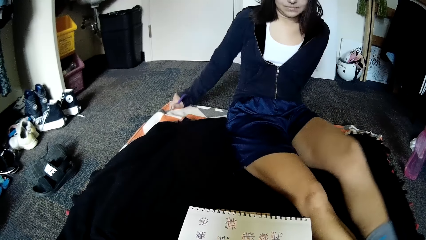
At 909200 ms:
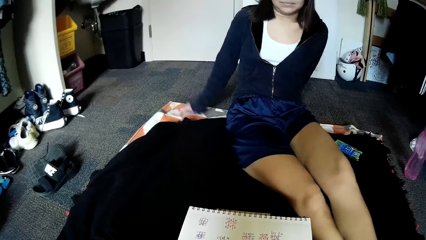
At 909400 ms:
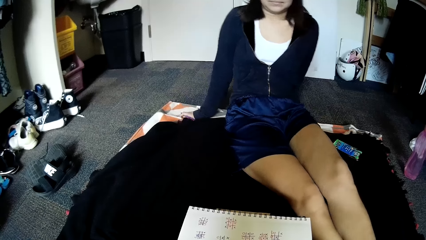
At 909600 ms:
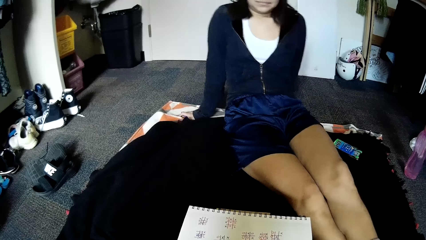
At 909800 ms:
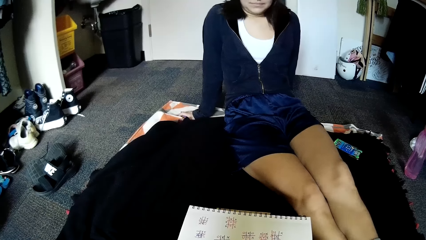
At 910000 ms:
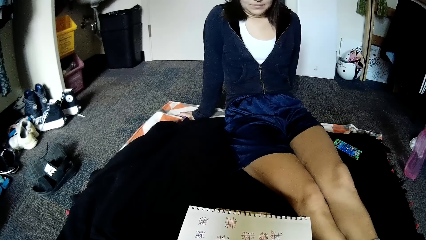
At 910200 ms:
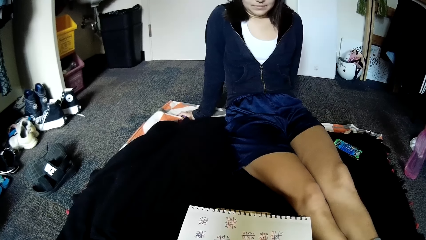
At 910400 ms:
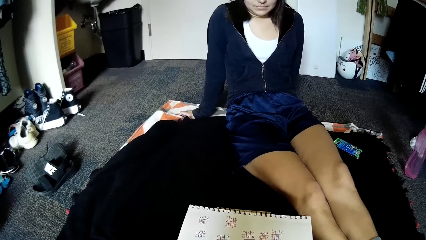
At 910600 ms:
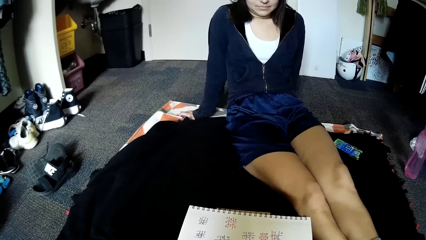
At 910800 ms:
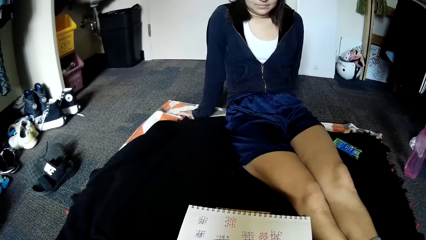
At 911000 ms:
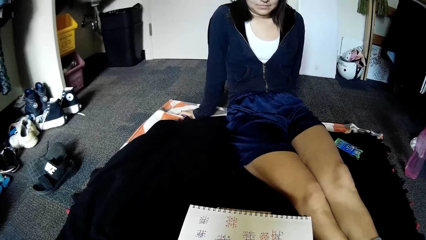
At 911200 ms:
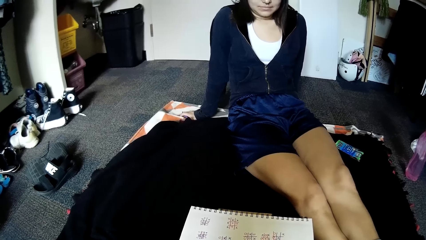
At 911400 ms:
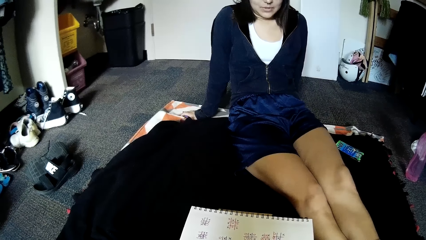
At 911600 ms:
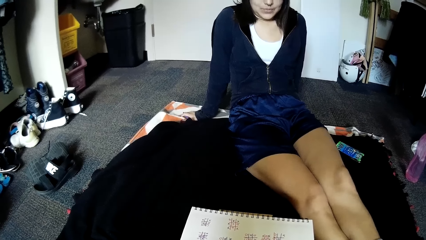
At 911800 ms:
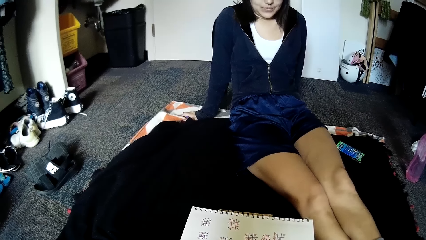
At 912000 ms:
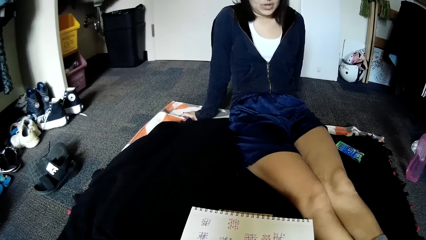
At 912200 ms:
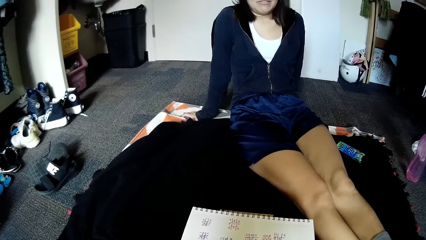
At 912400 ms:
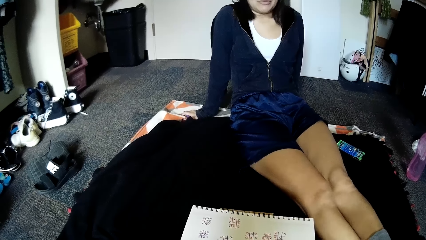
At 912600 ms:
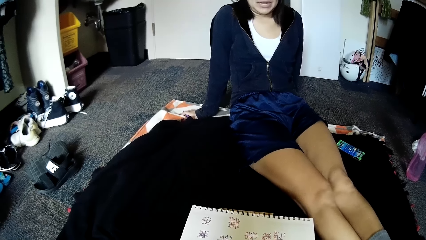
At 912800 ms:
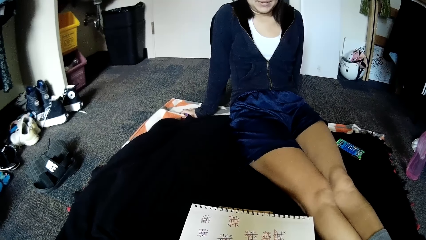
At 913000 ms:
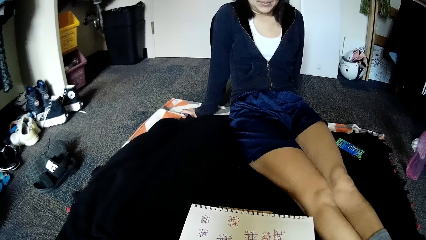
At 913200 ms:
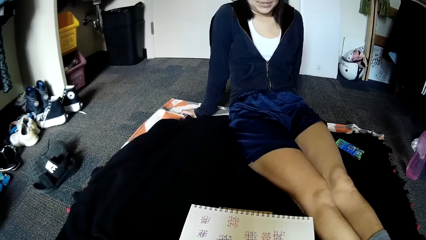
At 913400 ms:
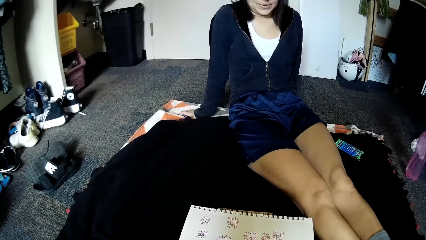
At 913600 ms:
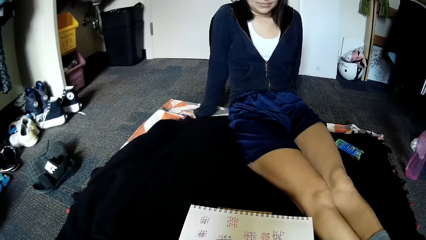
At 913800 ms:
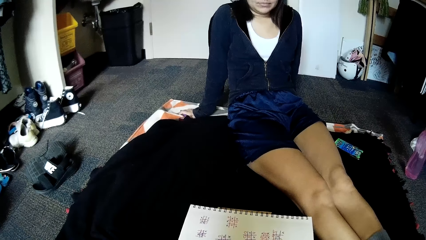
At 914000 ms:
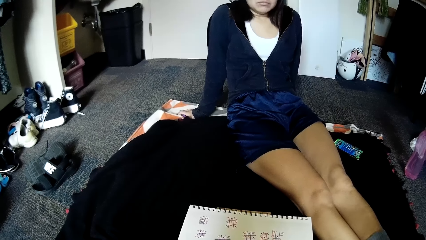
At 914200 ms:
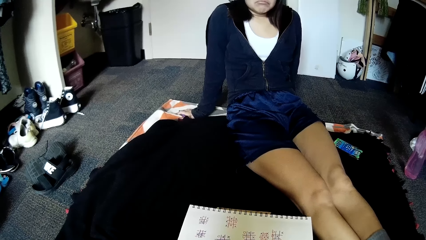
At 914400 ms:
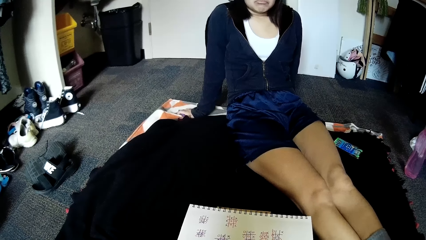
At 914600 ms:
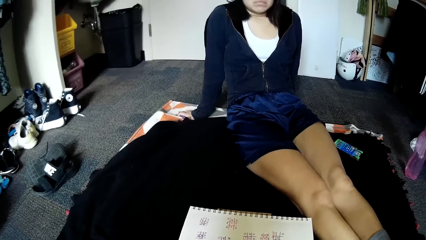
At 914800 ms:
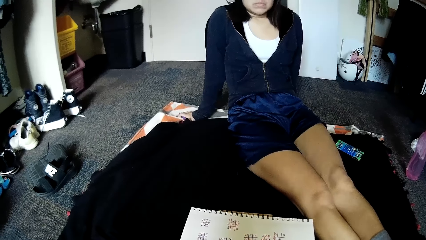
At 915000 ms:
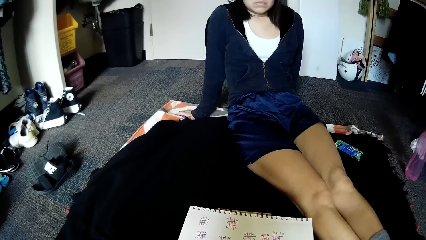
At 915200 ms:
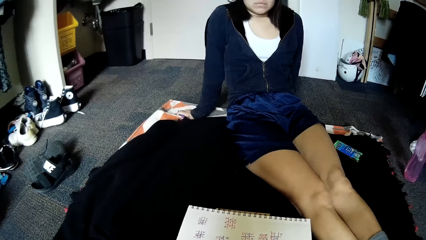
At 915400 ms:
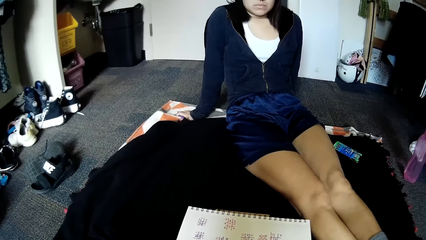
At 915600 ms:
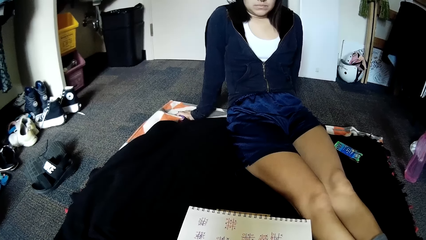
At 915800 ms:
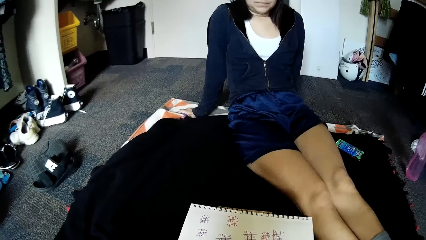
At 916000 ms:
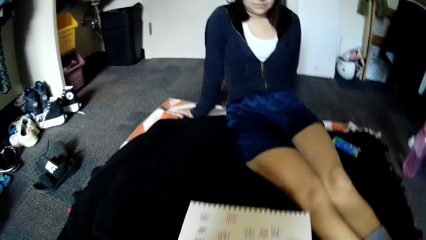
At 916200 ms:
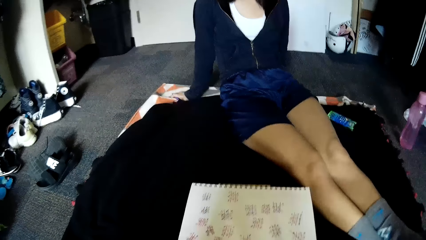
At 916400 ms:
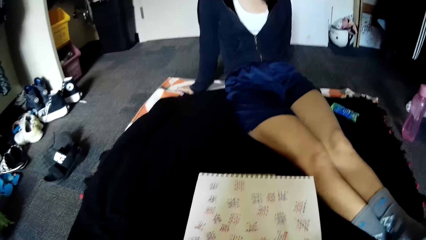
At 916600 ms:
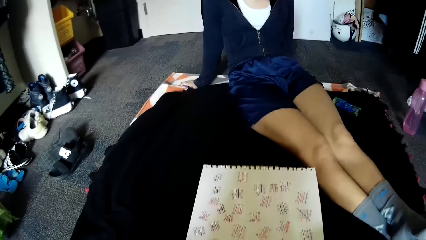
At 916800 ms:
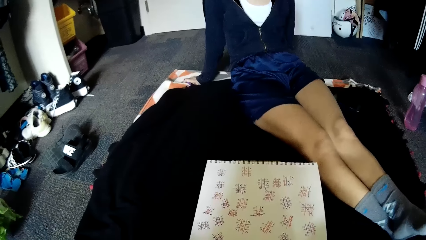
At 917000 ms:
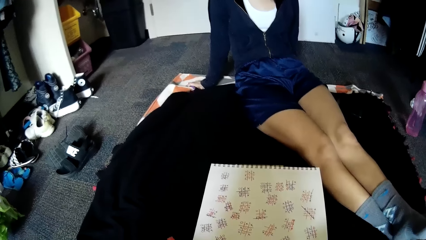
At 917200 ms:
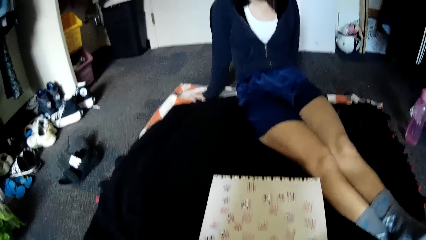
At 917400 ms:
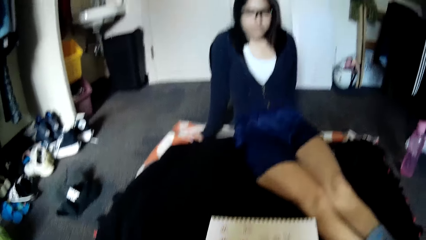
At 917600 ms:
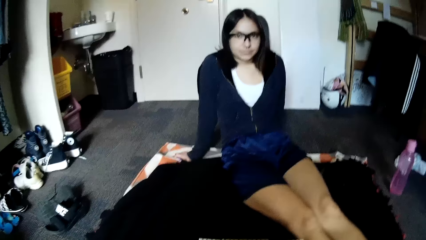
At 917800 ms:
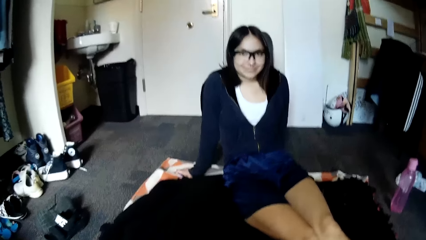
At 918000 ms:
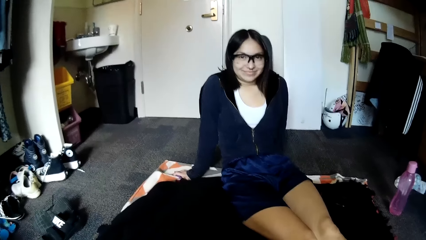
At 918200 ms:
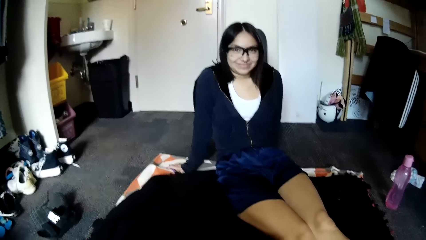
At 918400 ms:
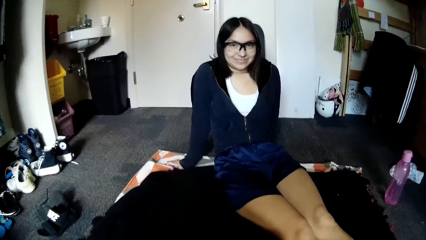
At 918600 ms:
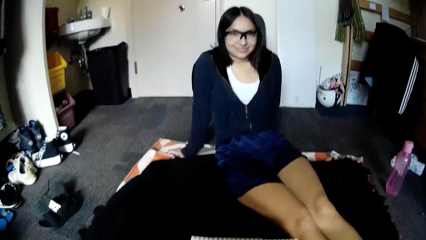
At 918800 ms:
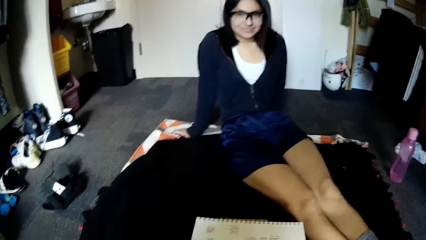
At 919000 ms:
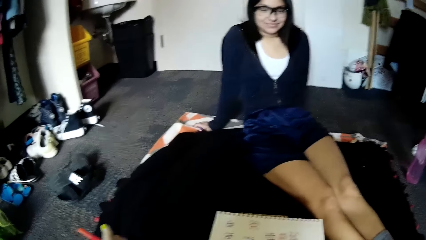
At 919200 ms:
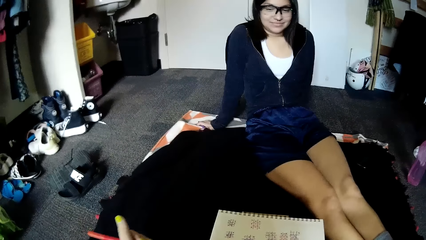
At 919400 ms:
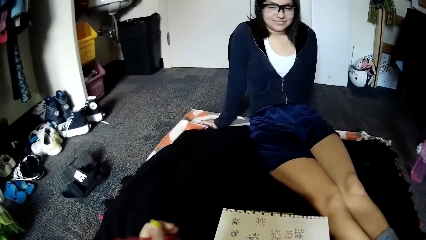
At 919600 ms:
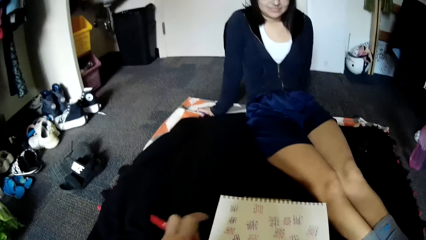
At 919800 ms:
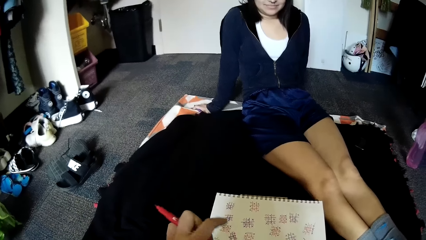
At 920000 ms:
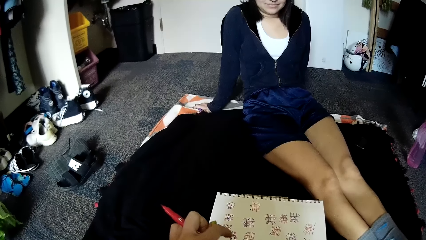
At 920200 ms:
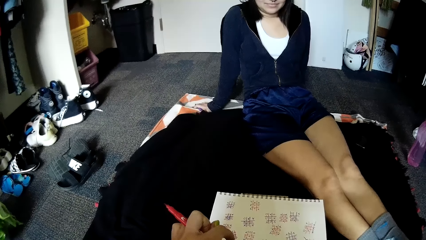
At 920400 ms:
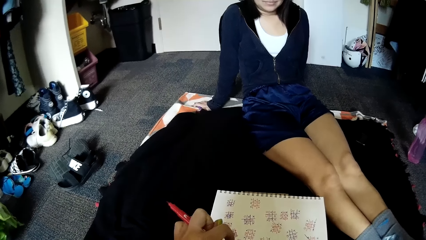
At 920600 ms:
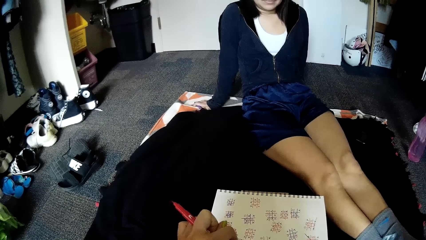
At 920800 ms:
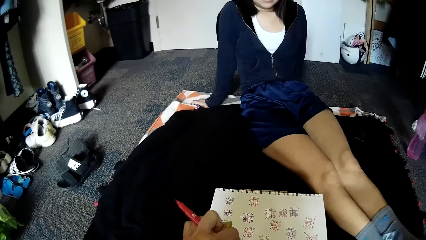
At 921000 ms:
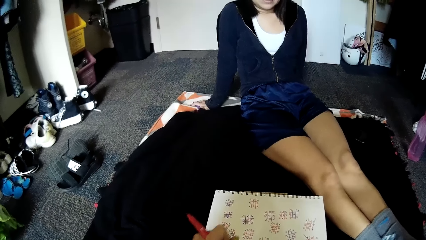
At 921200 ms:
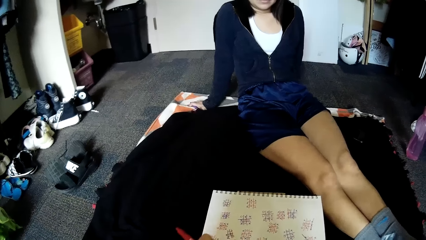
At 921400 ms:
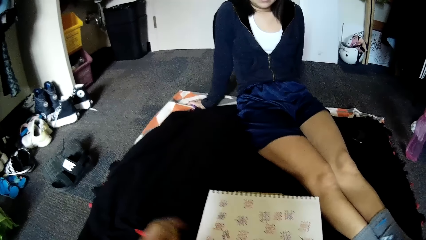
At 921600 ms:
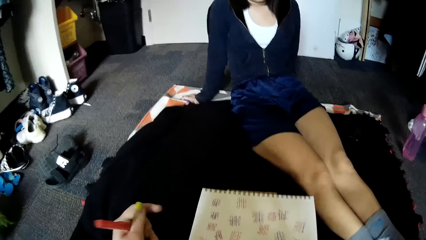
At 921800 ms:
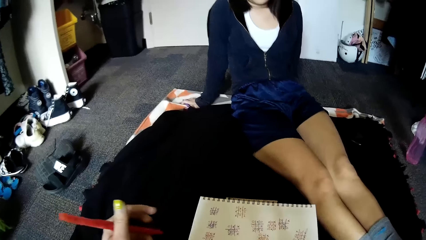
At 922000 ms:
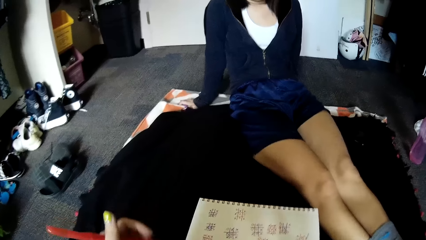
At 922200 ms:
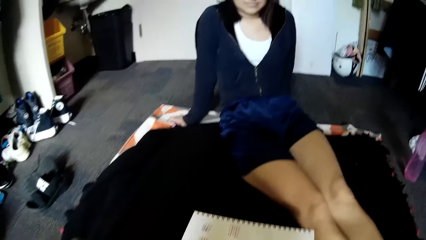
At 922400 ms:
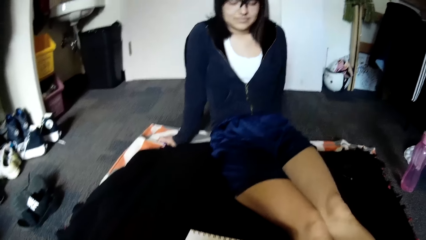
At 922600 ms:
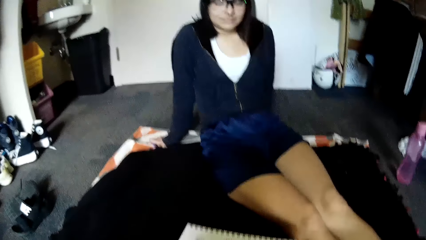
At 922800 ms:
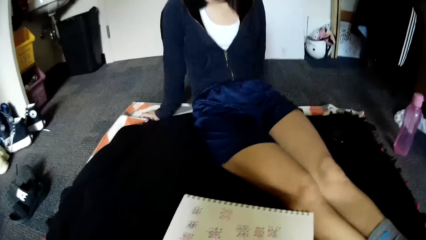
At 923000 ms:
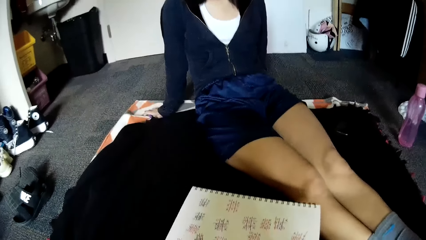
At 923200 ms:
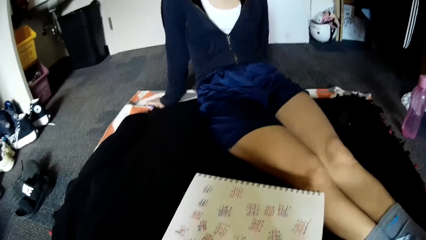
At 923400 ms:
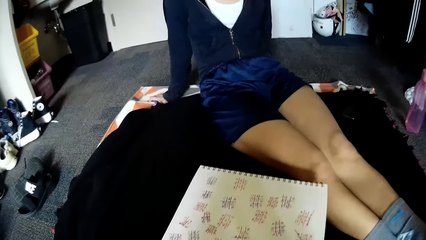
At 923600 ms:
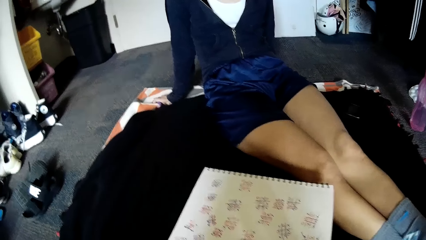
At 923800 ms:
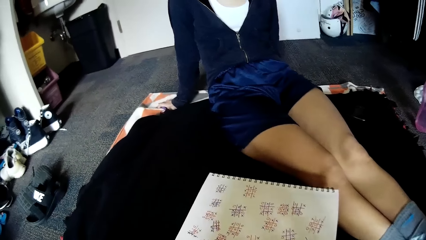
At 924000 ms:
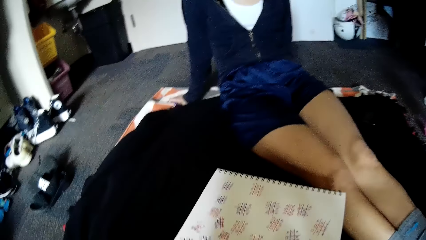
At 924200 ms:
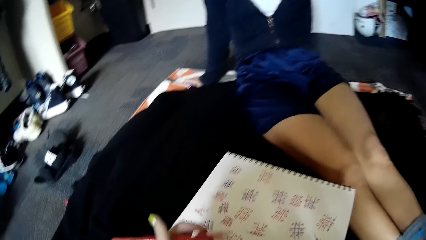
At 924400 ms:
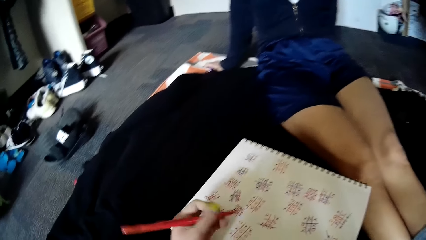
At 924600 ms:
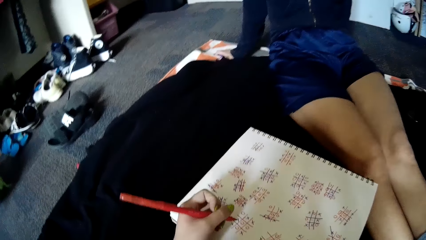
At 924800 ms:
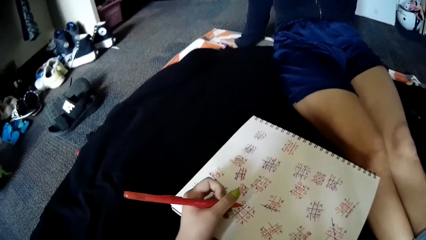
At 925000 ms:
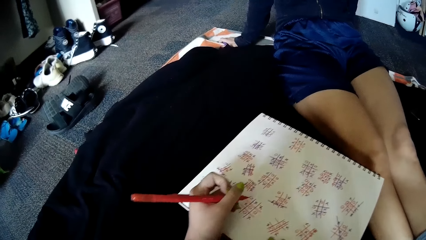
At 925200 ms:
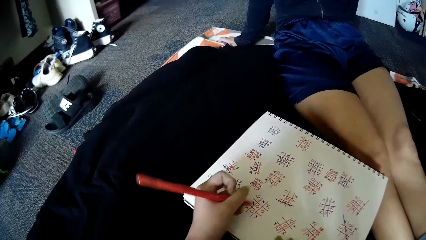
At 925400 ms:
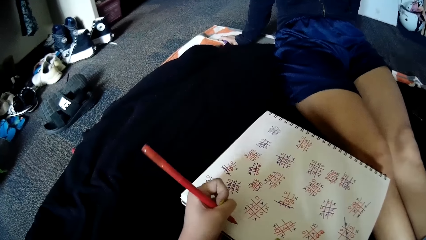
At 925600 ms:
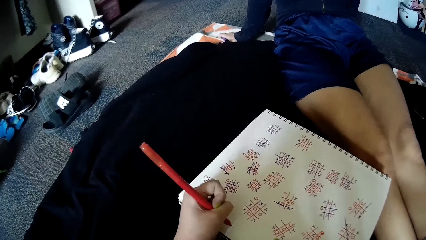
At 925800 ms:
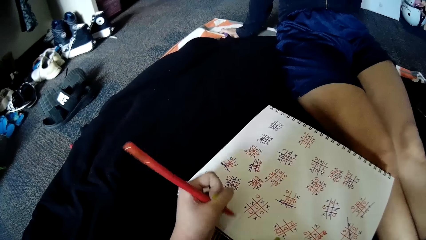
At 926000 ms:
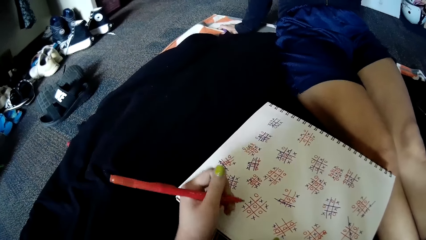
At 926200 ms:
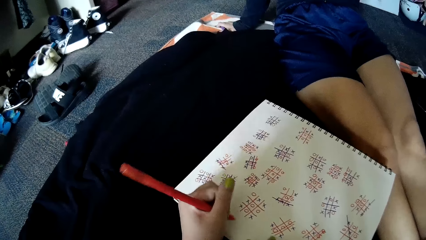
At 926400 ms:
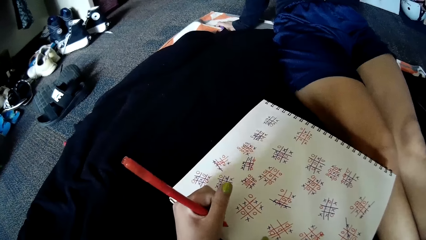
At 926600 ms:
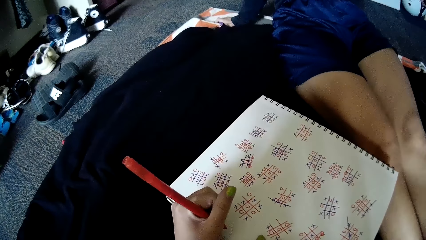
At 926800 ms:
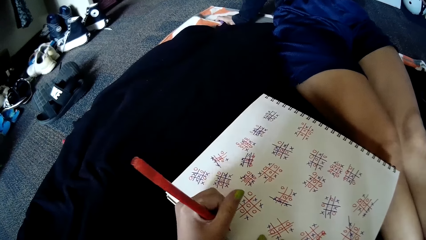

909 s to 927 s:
The woman picks the pen from the floor with her right hand. The woman interacts with the camera wearer. The camera wearer adjusts the book on the floor with her left hand. She interacts with the woman.
